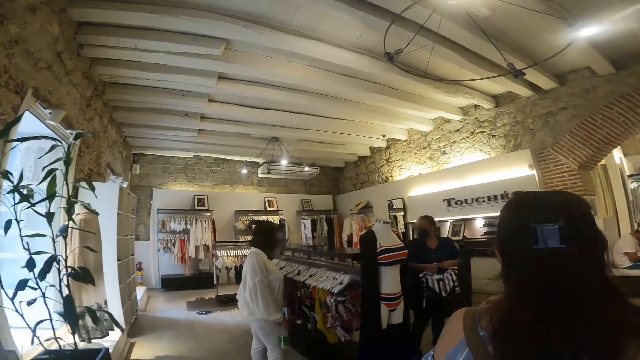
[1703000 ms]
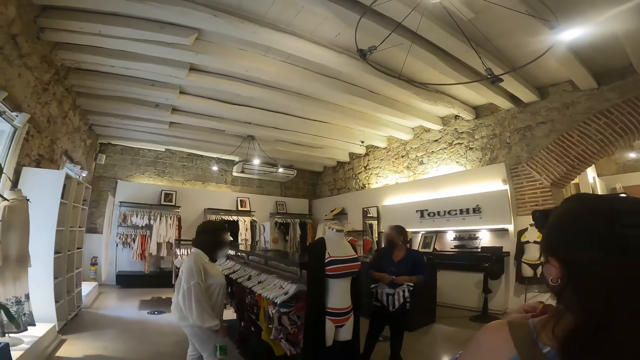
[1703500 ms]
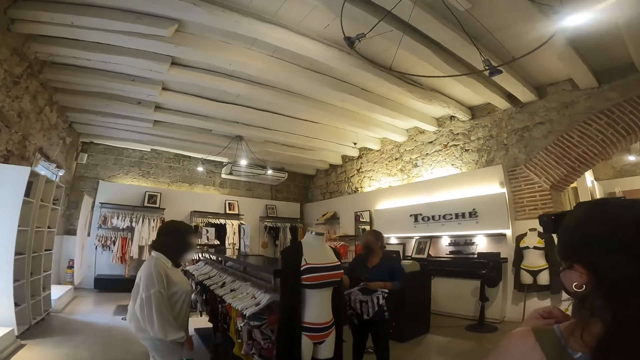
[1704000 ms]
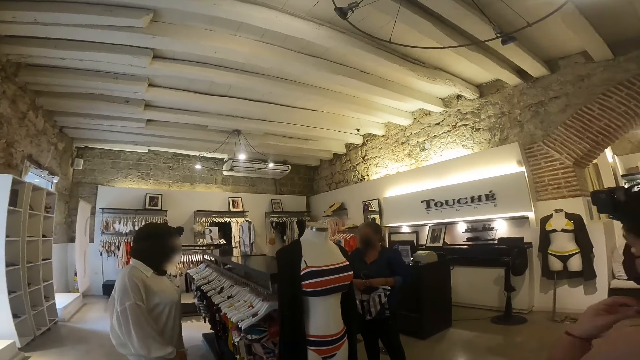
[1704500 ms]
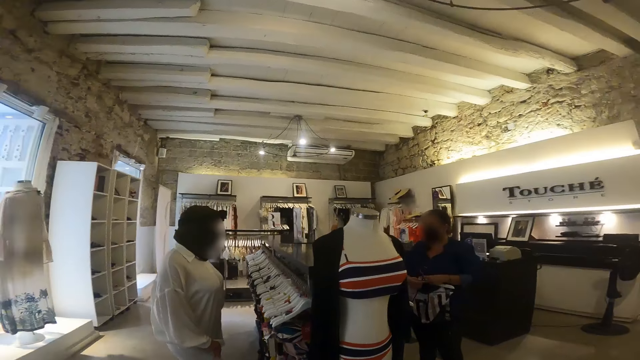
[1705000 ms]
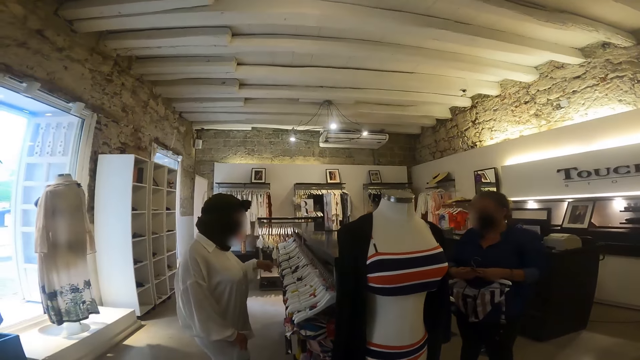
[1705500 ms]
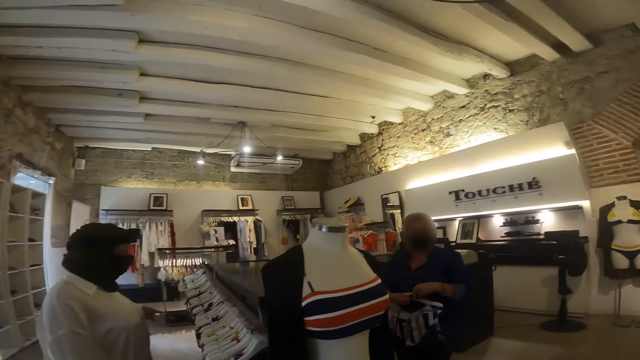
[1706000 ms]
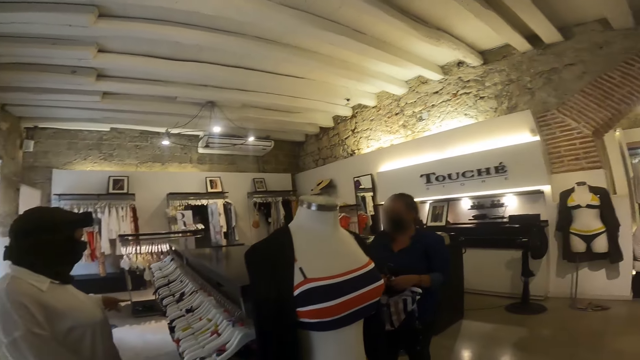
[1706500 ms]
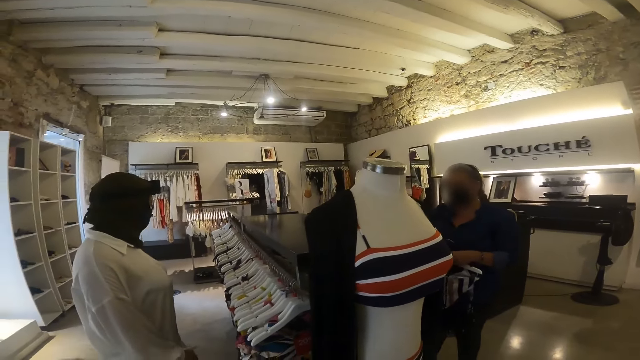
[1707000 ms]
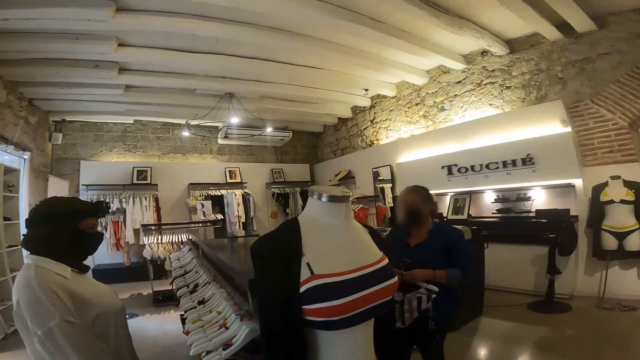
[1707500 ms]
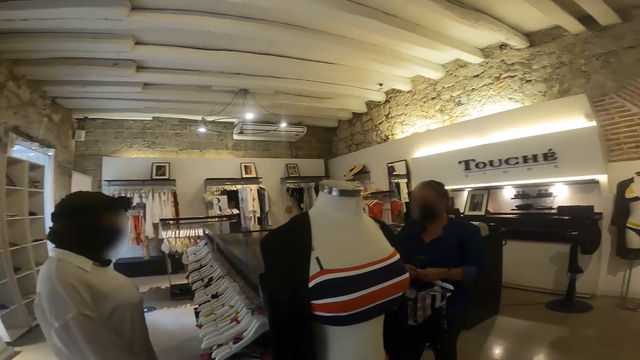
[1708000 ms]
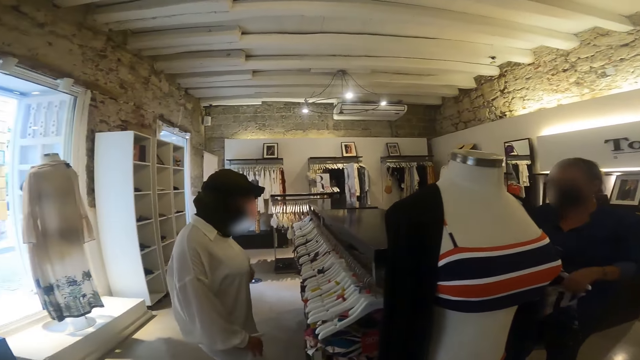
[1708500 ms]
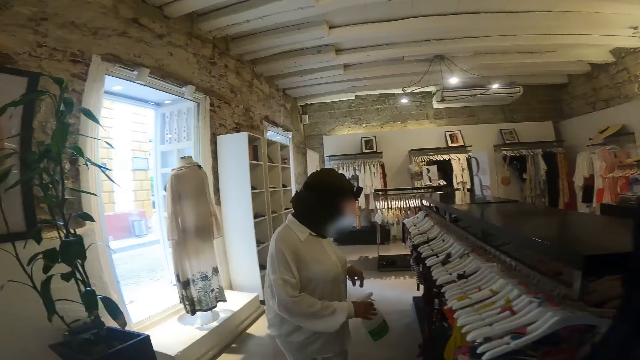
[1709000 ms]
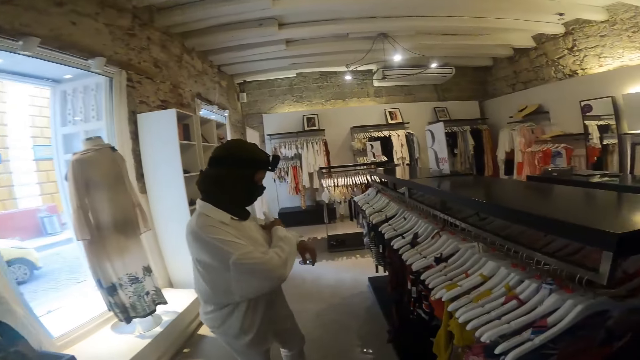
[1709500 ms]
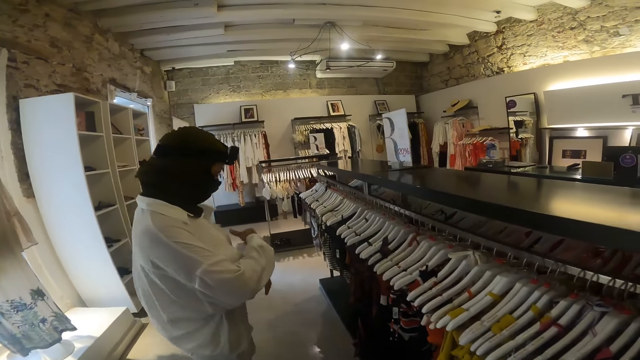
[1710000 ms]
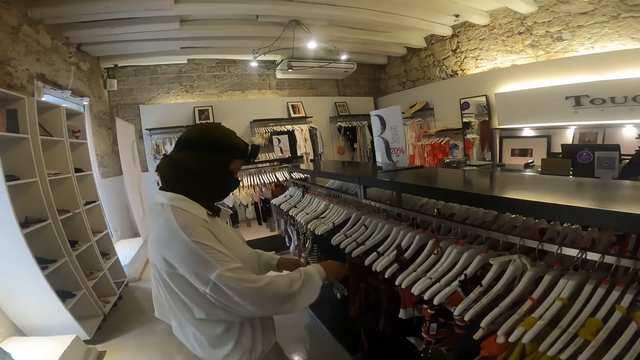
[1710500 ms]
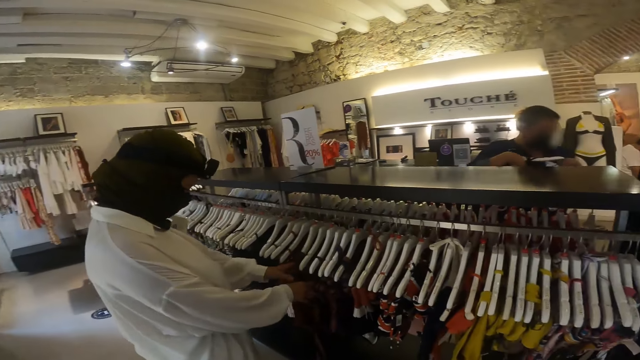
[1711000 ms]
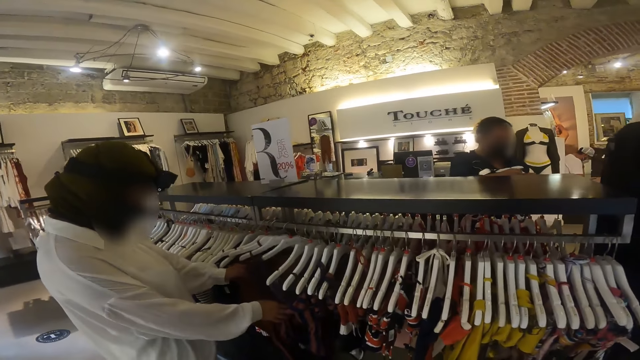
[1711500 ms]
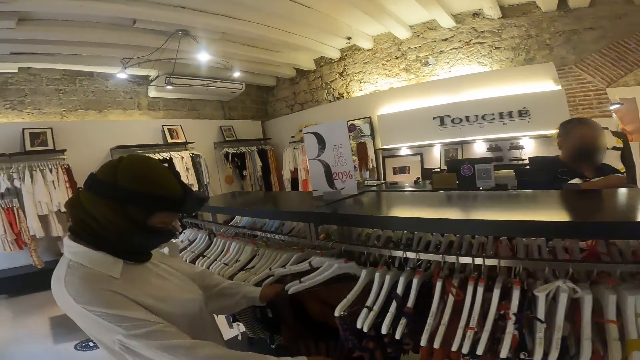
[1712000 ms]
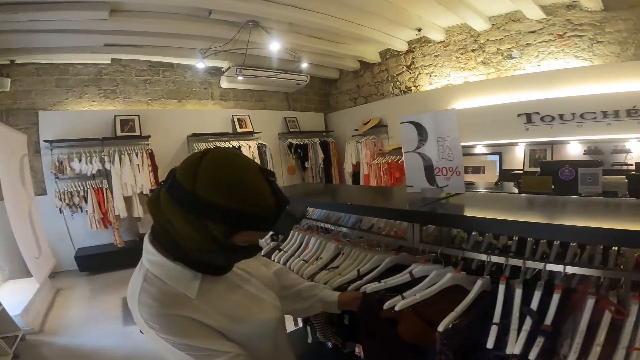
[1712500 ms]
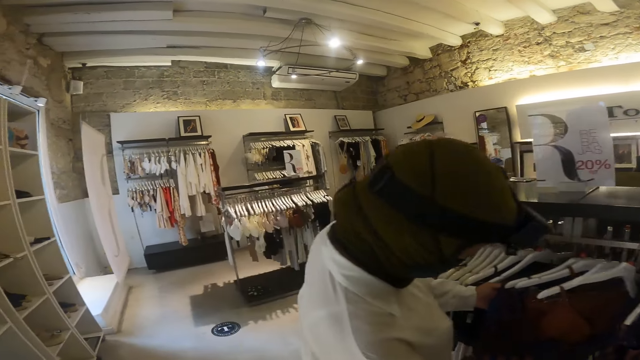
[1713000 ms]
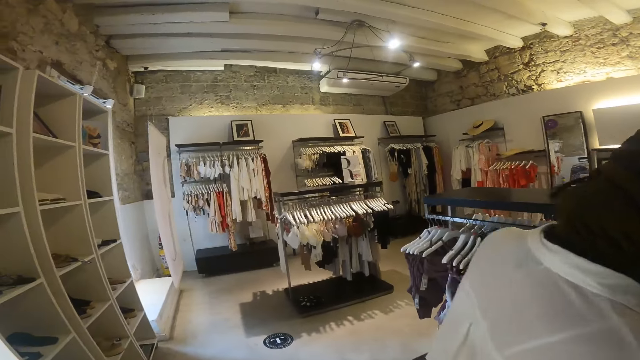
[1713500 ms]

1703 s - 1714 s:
The camera wearer looks at a woman. The woman places a purse under her armpit with her right hand. She sorts through the hung clothes on a rack with both hands.

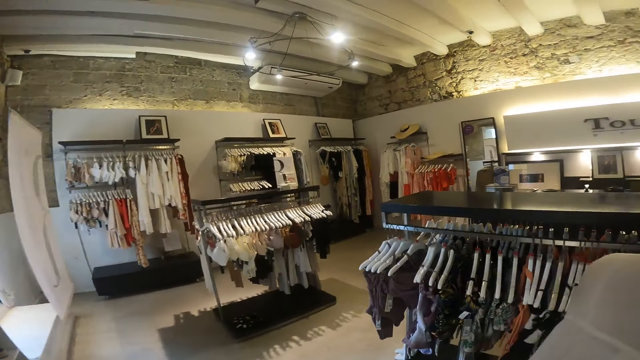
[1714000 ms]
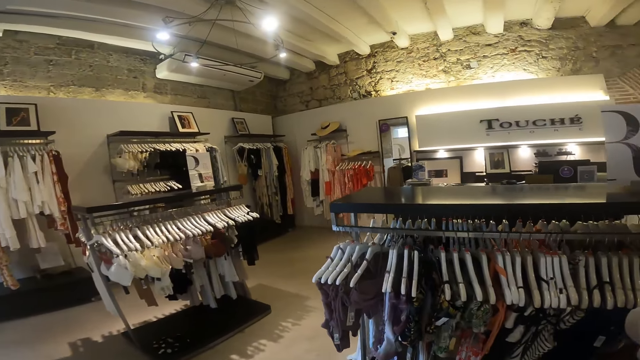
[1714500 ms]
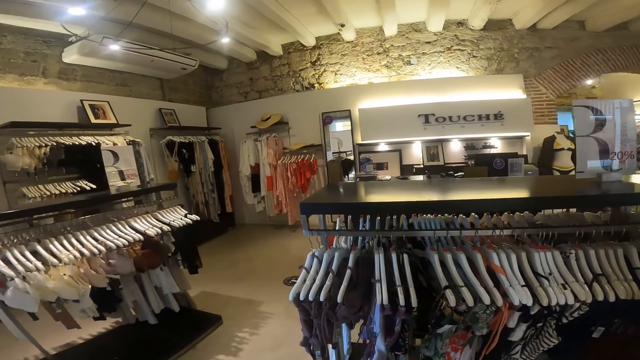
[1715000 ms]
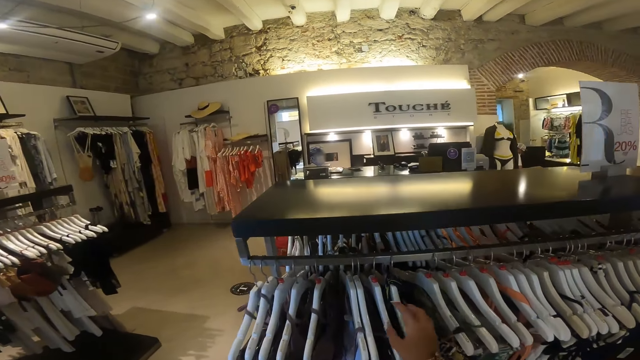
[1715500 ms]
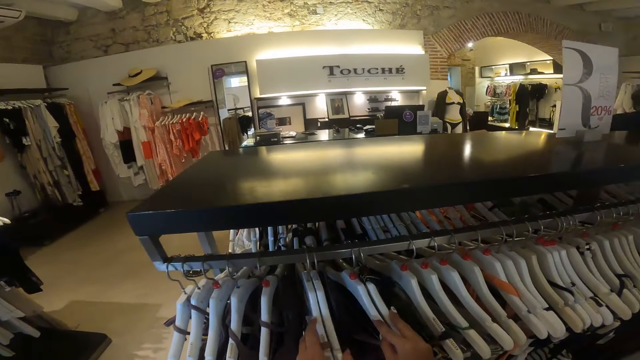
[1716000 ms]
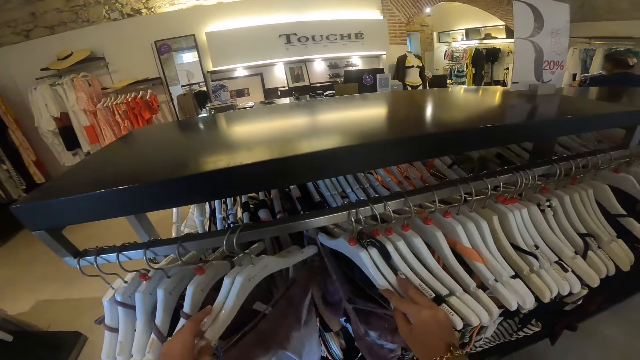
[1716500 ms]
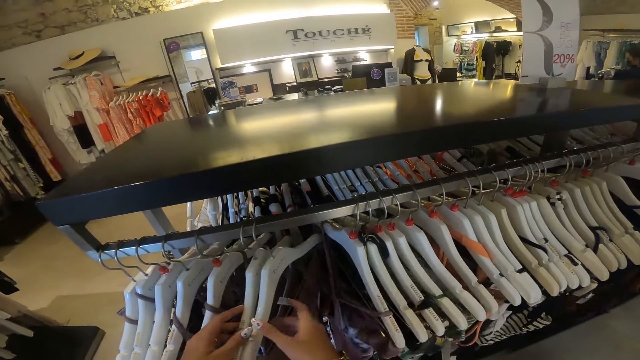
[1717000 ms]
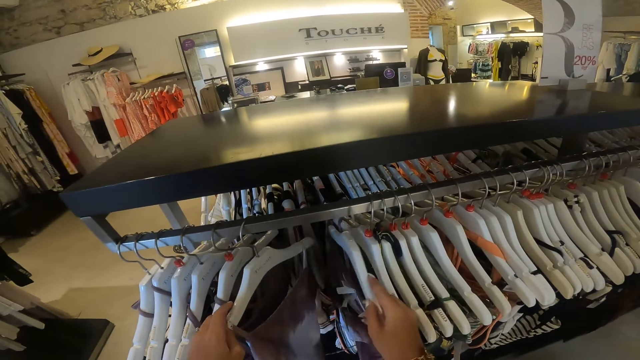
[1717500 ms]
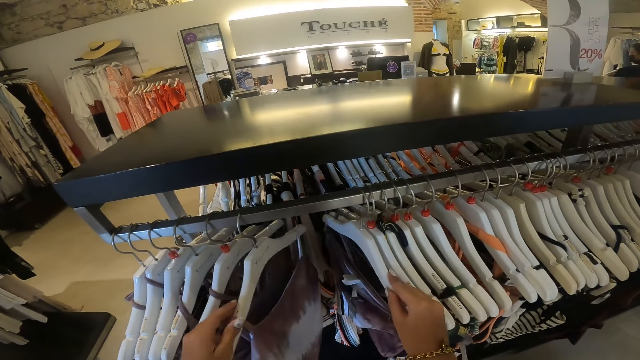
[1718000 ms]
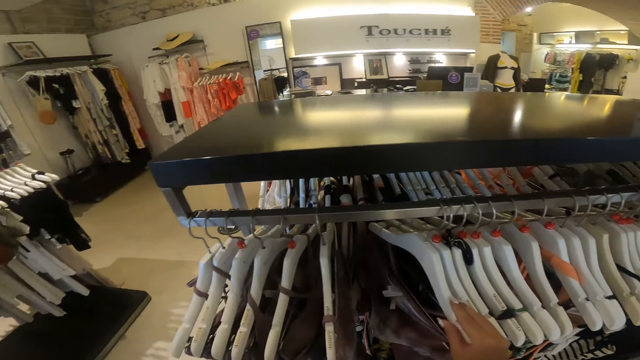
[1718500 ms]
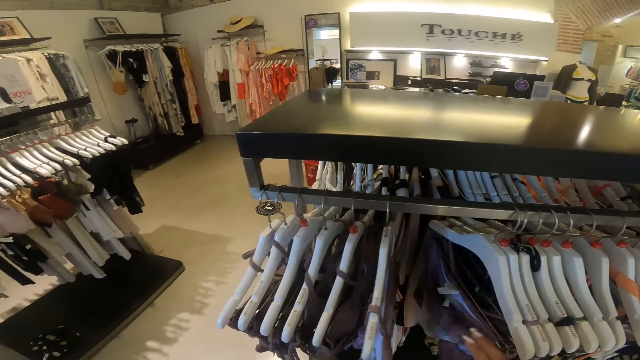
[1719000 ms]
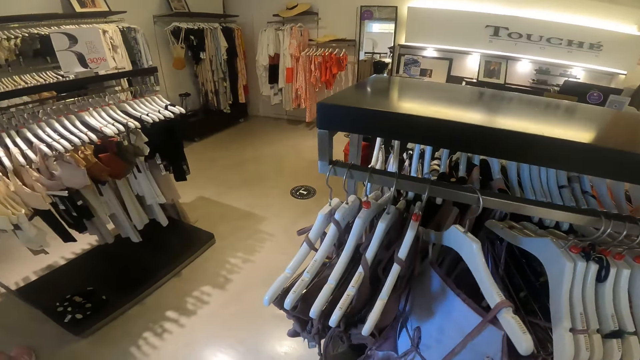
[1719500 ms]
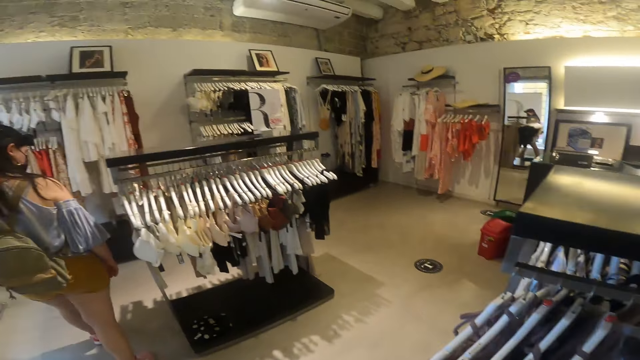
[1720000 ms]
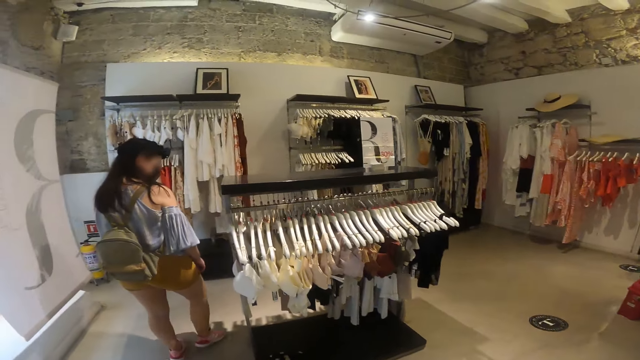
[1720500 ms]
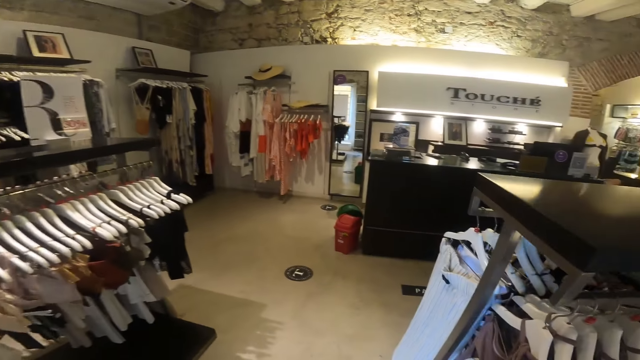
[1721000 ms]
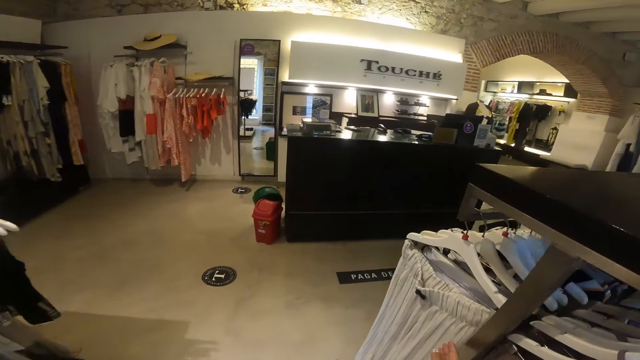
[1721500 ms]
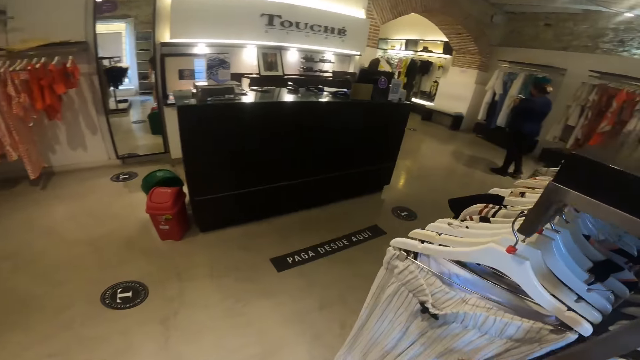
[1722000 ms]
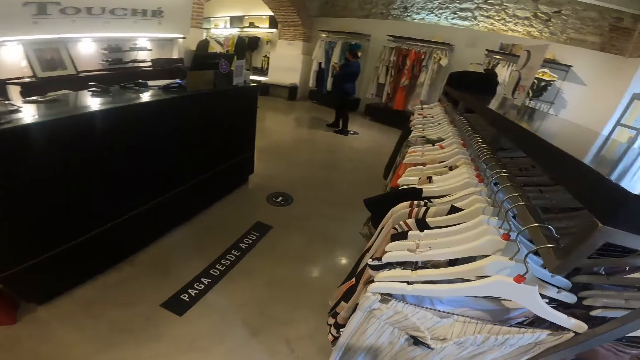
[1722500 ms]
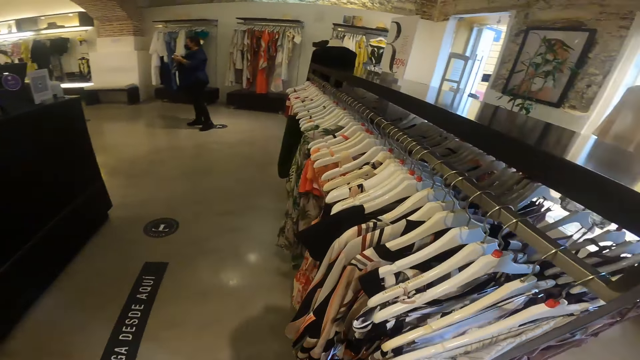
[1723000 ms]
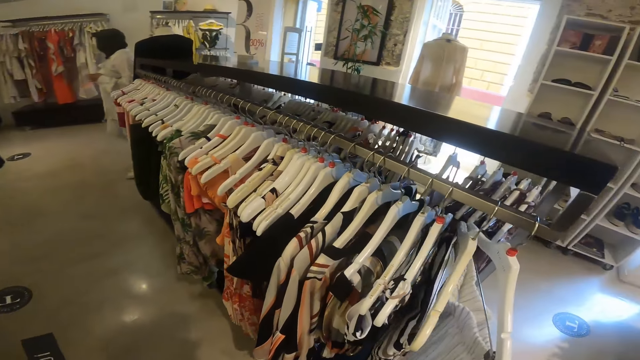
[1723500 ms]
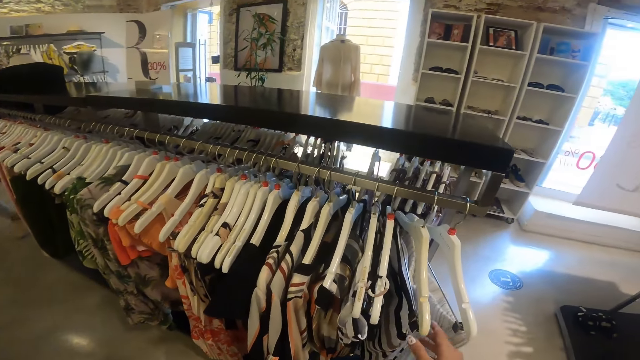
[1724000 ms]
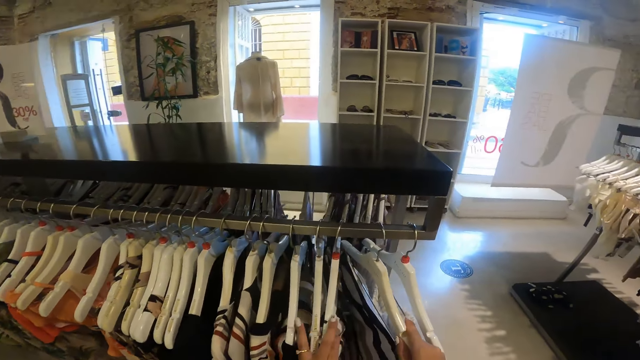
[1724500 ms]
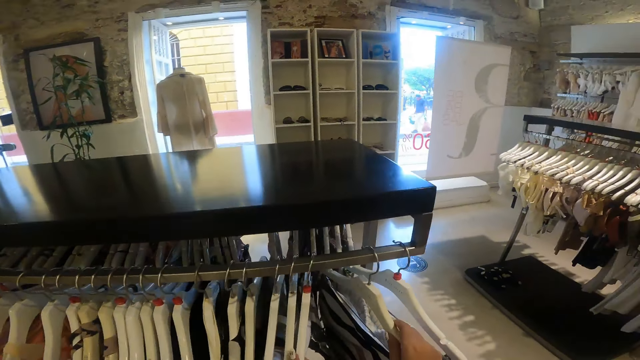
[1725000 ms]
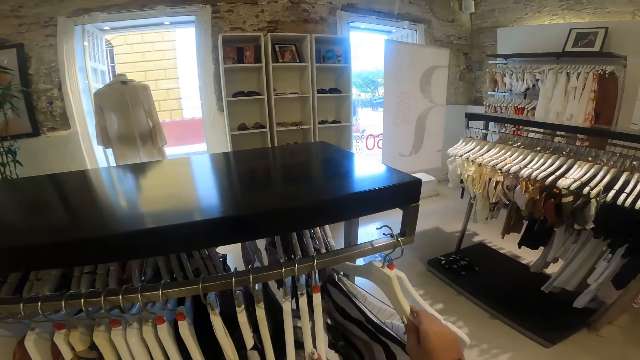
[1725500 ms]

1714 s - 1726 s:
The camera wearer walks around the boutique. They sort through the hung clothes on the rack with both hands. They hold some clothes. They walk around the boutique again, and sort through the hung clothes on the rack with both hands again.
